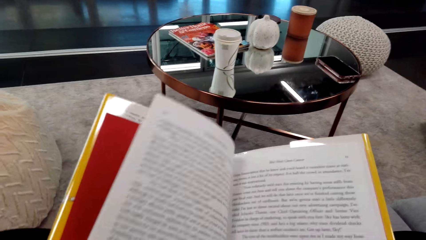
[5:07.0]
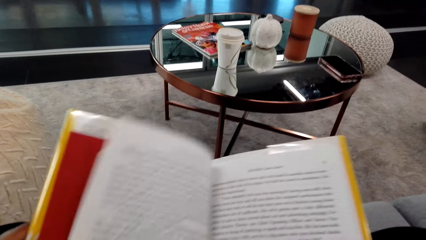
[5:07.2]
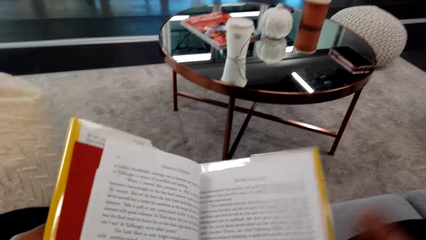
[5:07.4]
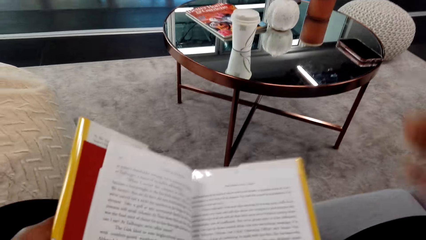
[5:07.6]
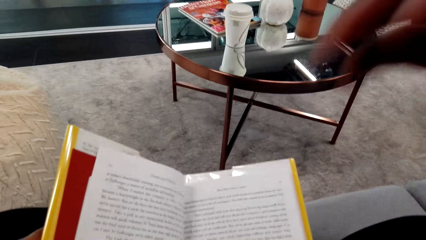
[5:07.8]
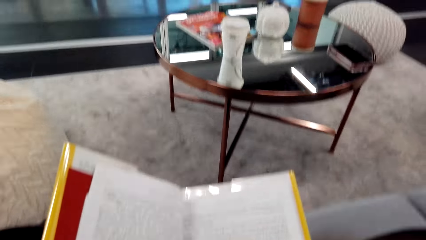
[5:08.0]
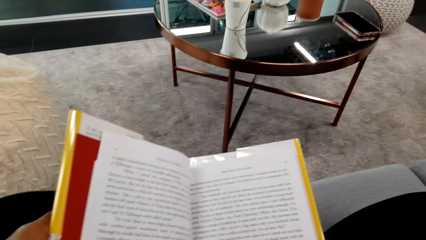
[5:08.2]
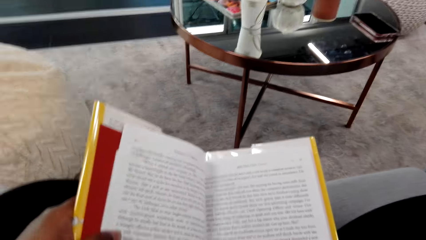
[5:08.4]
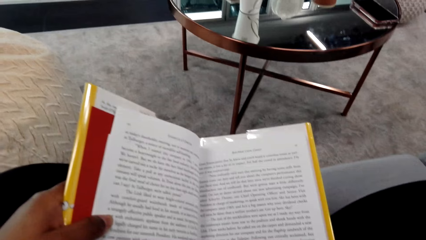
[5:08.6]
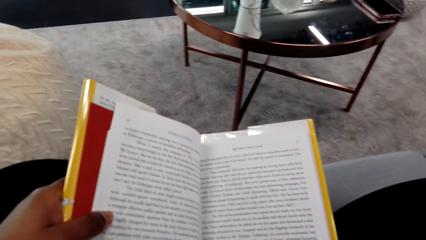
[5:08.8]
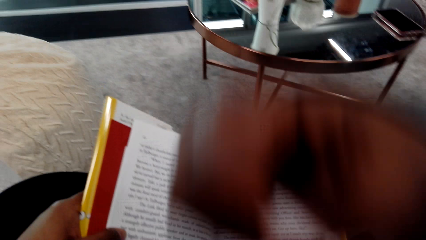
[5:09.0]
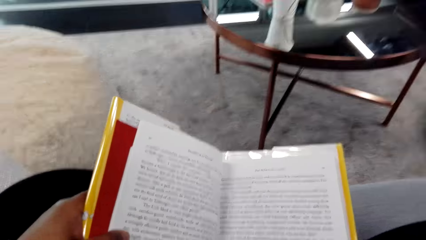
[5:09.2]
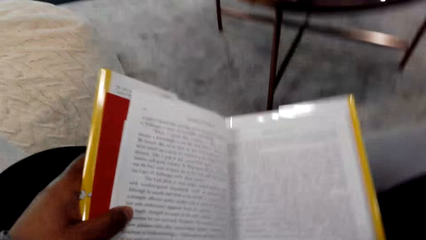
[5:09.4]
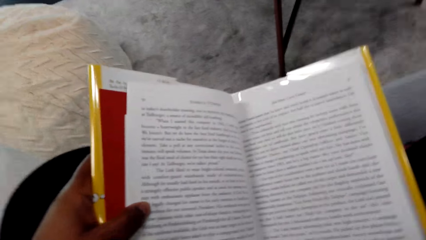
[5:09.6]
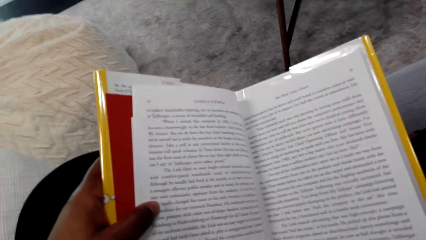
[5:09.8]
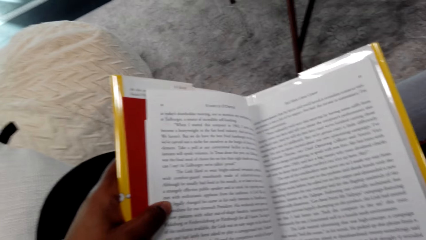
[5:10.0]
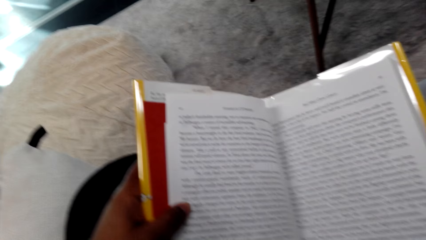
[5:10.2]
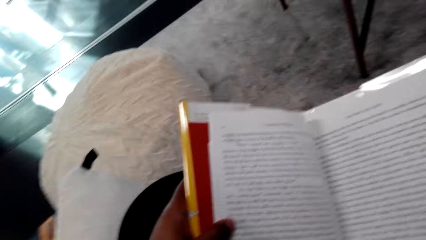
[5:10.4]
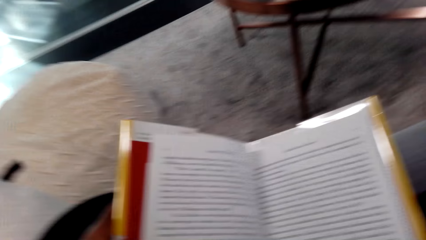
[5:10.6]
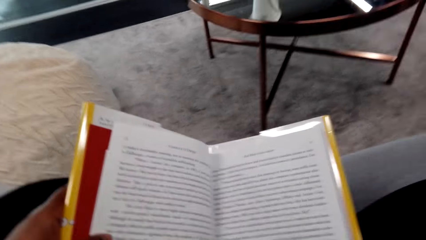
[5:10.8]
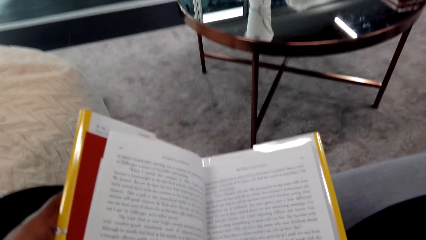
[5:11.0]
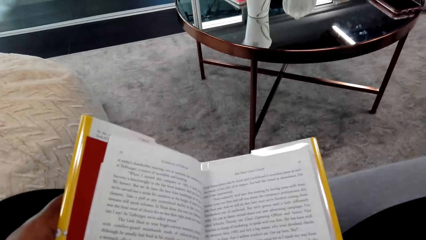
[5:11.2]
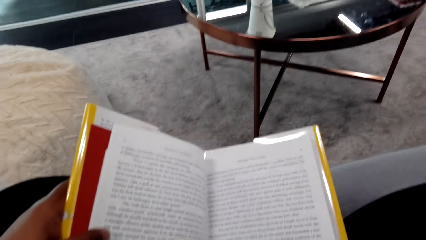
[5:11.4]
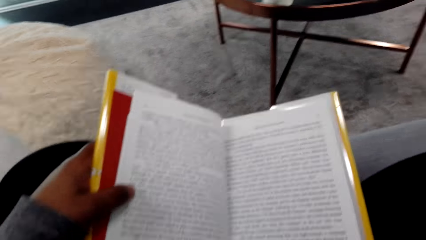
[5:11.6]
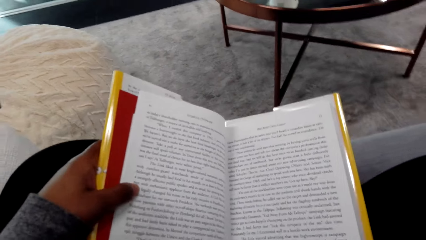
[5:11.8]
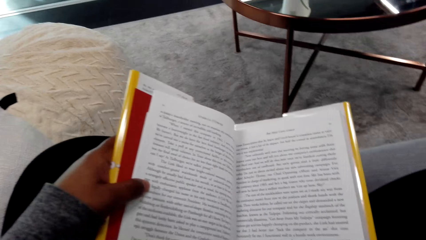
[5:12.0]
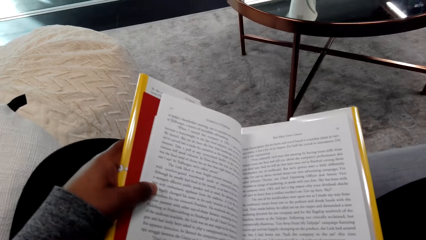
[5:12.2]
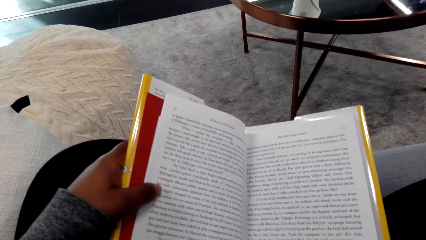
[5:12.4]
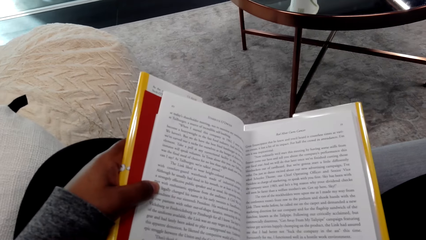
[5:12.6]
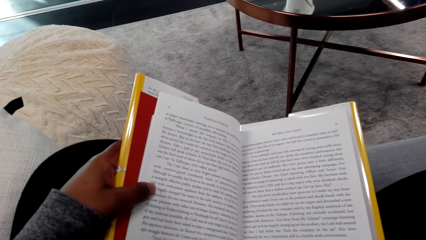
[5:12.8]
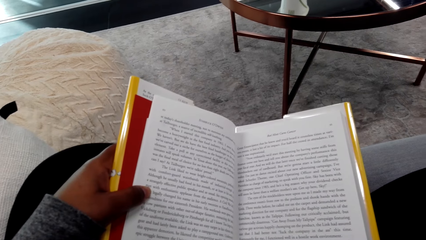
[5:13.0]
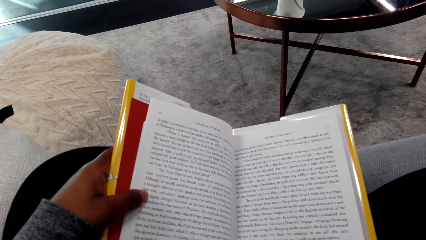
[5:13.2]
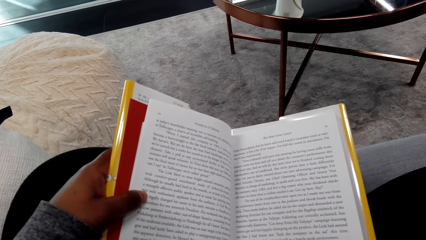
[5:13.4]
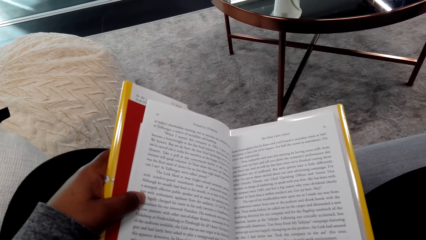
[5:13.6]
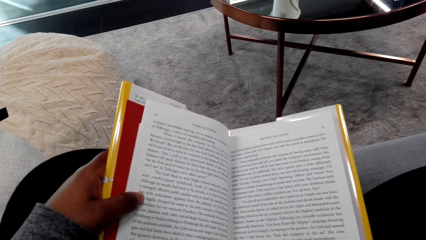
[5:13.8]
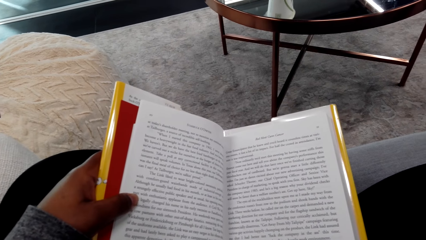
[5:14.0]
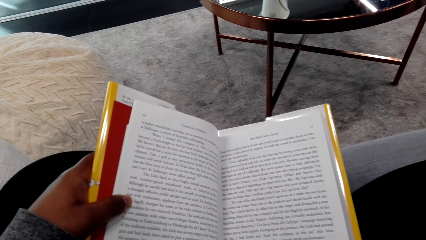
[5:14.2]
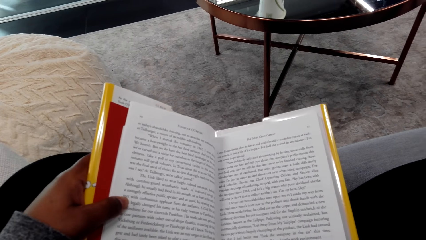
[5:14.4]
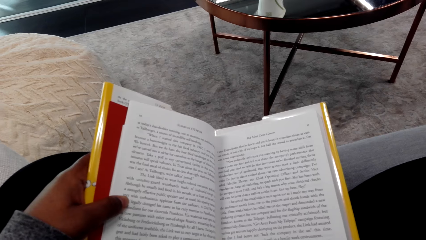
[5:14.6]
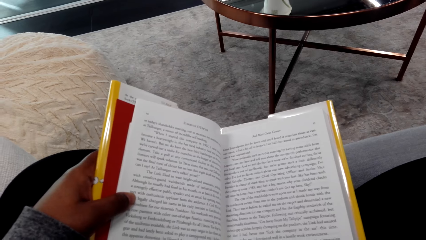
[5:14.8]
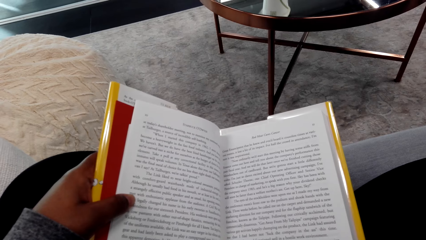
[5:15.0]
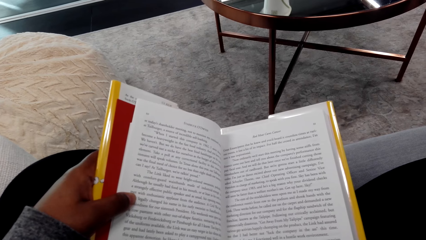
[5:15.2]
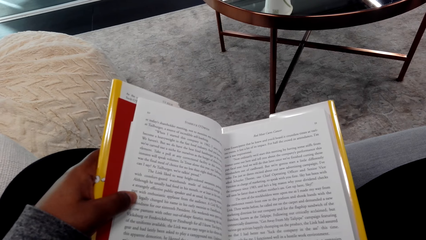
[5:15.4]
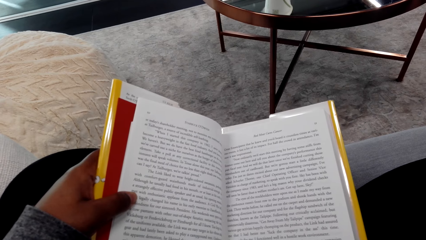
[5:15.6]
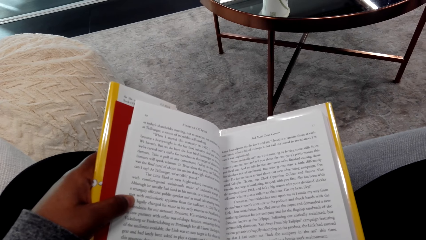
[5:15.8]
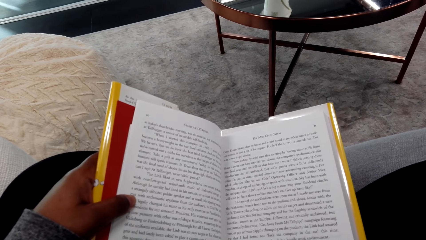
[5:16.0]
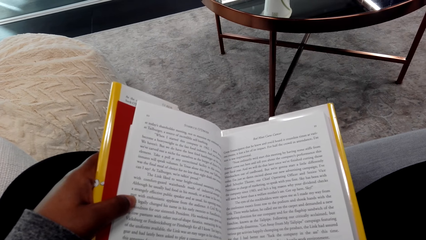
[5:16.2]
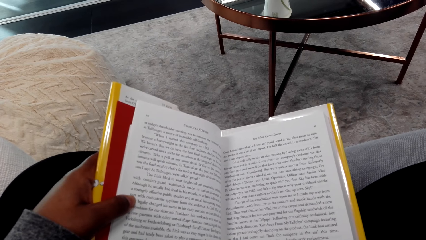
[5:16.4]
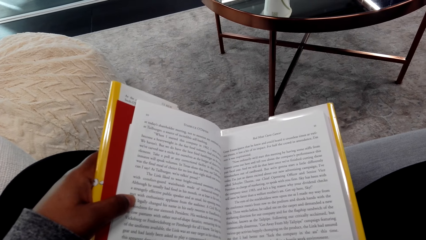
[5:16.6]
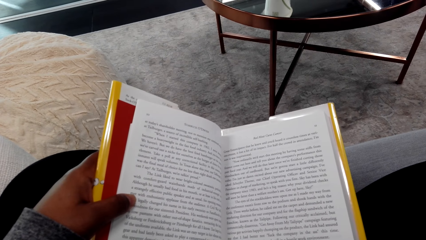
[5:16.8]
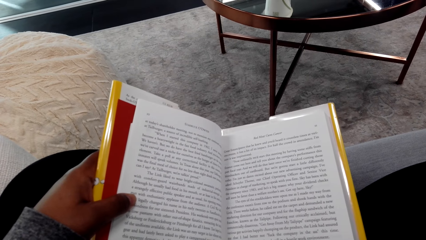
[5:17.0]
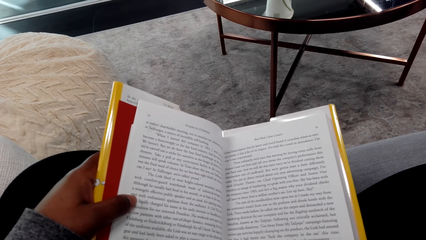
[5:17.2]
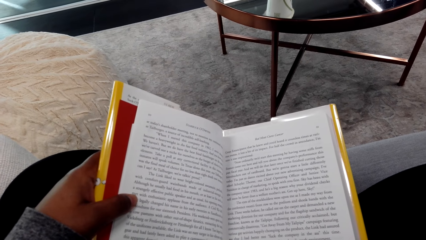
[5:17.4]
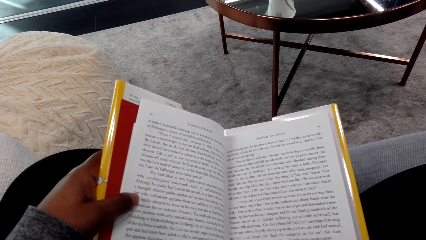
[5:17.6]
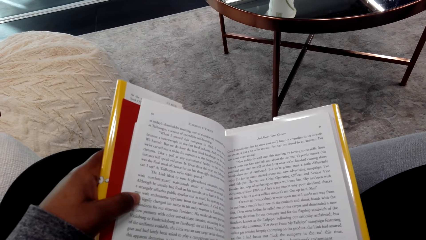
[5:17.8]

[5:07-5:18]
The camera wearer looks around a room. They read a book.

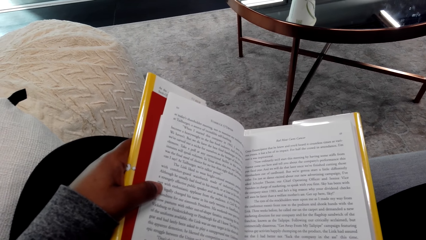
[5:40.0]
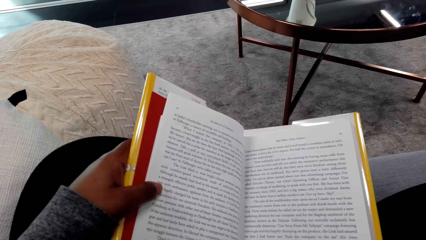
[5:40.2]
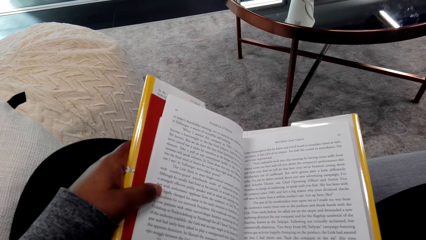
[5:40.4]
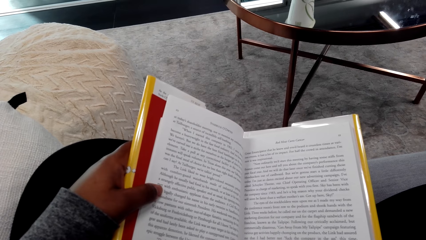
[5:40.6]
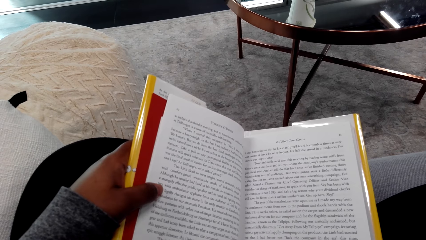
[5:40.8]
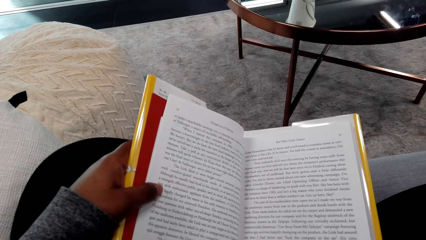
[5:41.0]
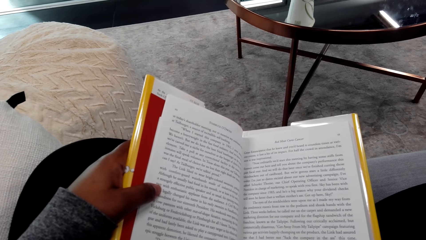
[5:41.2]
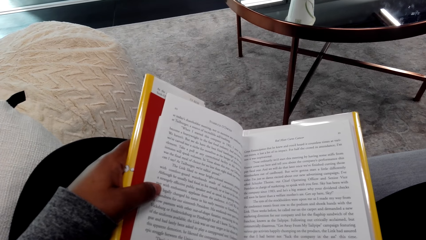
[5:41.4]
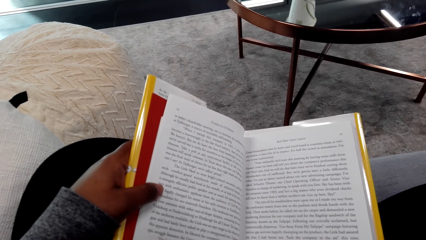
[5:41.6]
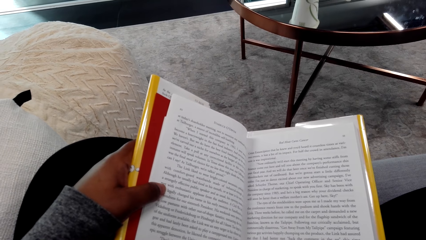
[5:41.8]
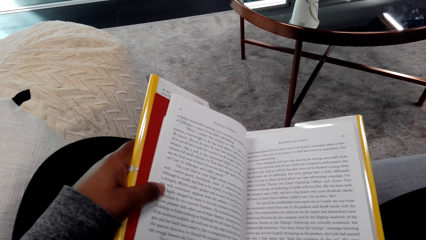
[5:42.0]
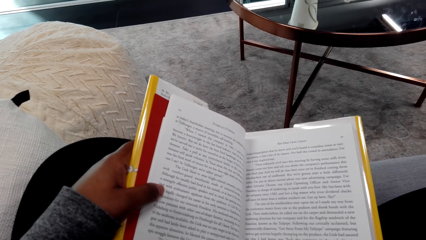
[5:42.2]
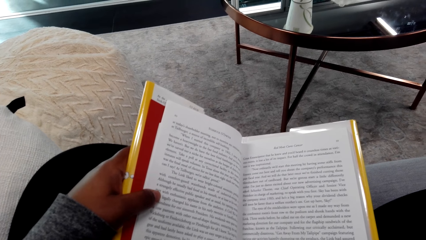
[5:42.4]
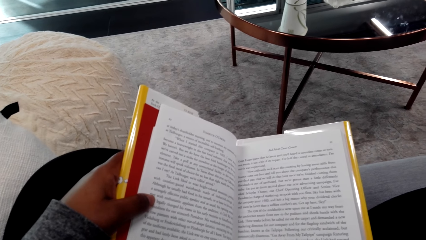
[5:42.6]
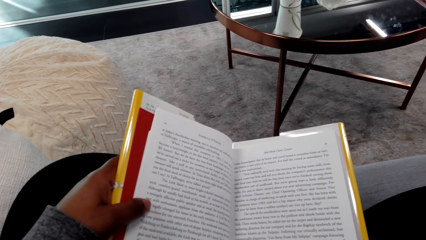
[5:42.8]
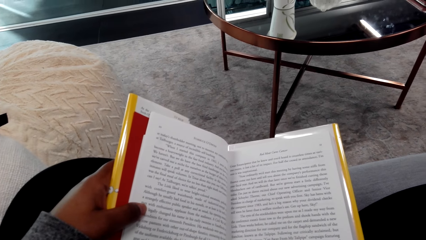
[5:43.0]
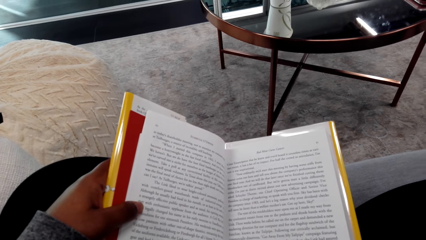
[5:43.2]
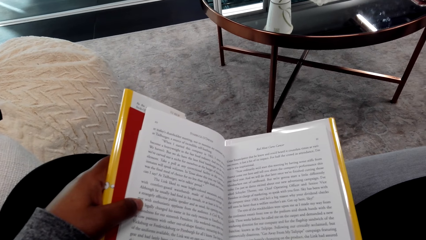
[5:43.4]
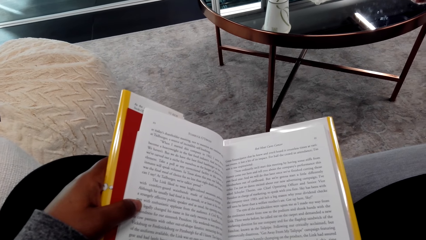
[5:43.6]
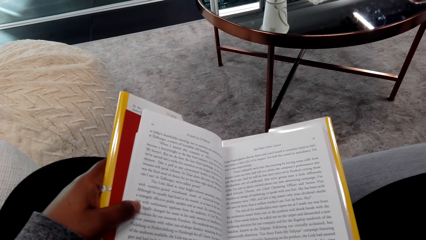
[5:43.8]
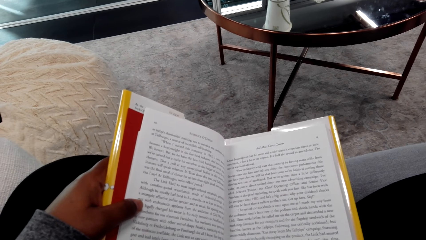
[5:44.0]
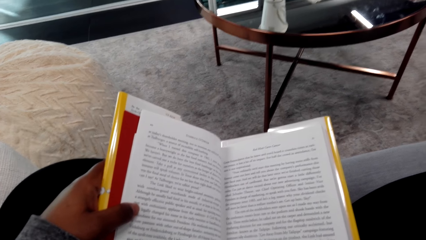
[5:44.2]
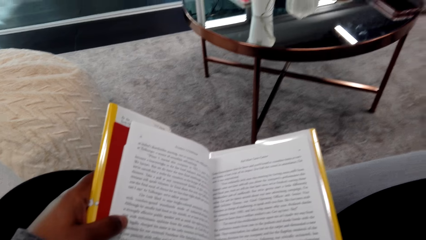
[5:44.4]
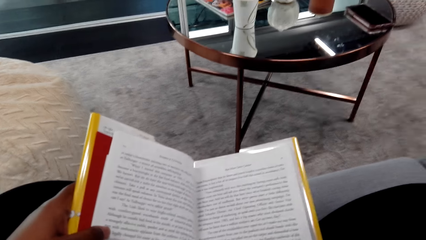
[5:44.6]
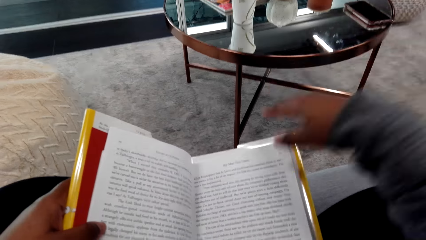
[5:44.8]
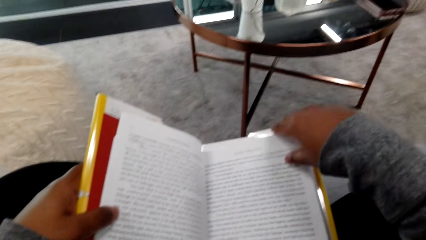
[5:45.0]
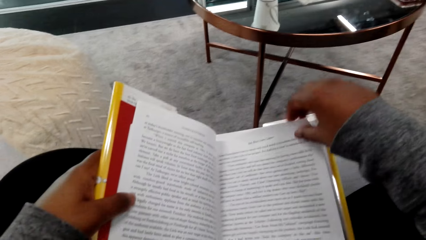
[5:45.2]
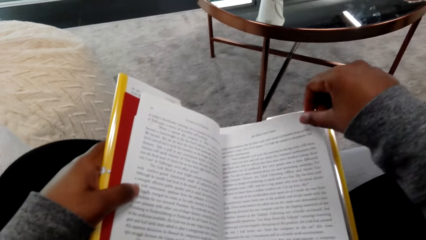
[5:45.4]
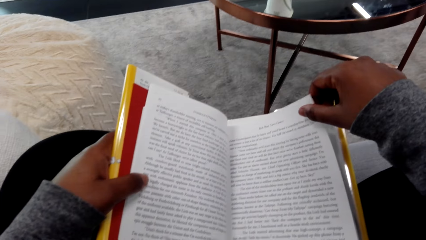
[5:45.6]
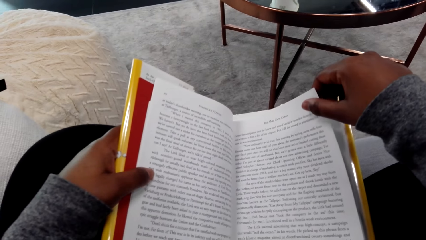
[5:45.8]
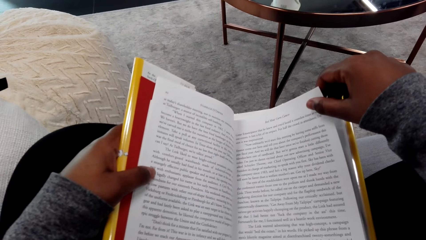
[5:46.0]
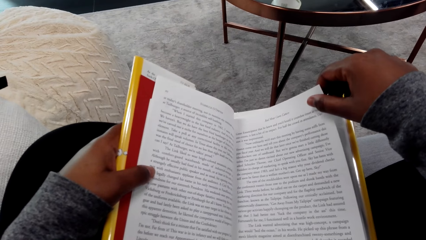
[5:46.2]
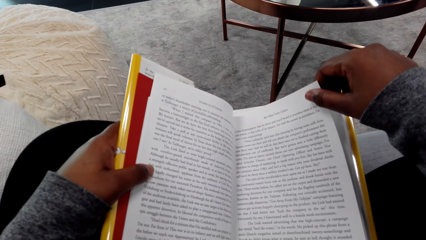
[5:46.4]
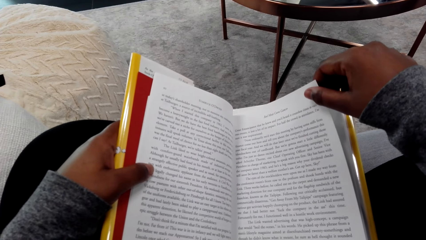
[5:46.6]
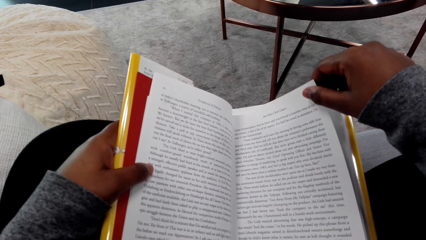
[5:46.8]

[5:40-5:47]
The camera wearer looks around a room. They read a book. They turn on a page of the book.
